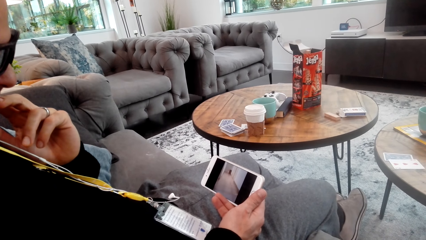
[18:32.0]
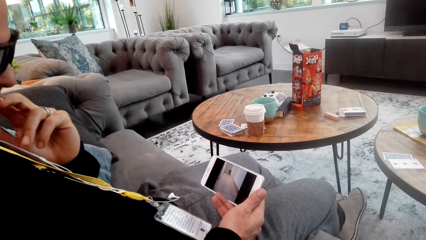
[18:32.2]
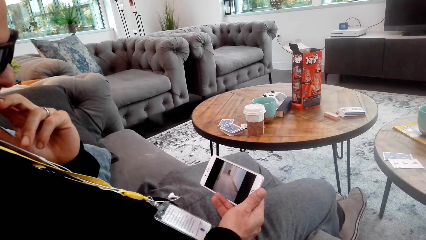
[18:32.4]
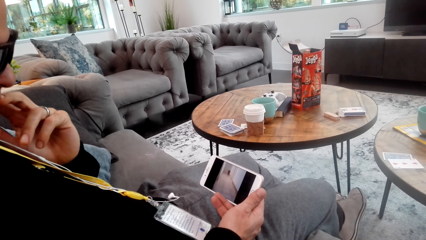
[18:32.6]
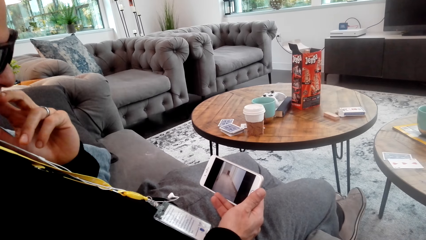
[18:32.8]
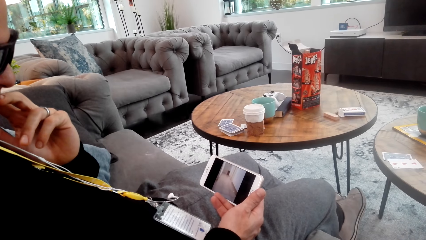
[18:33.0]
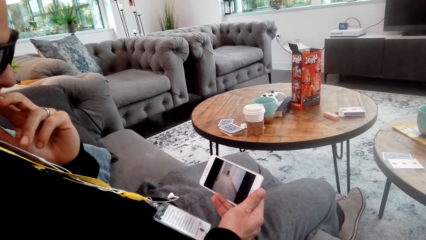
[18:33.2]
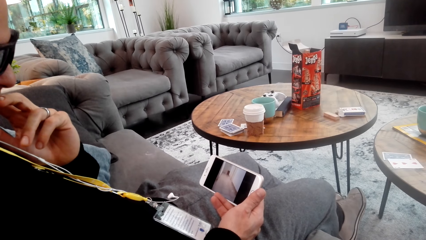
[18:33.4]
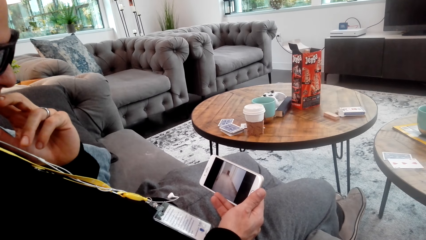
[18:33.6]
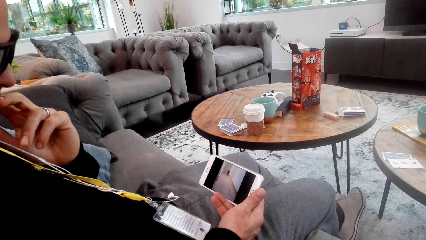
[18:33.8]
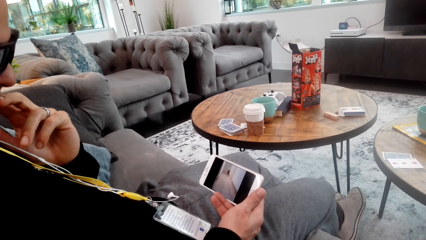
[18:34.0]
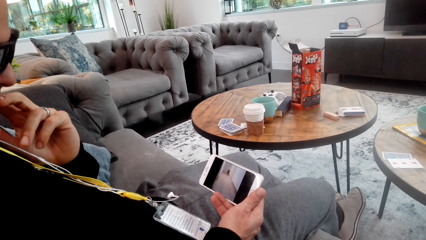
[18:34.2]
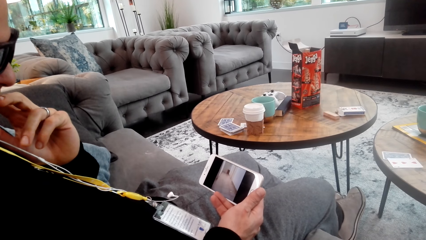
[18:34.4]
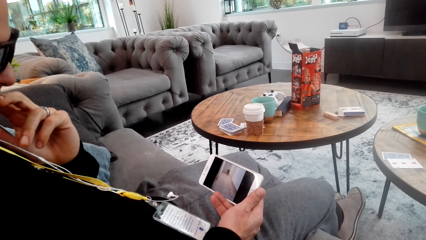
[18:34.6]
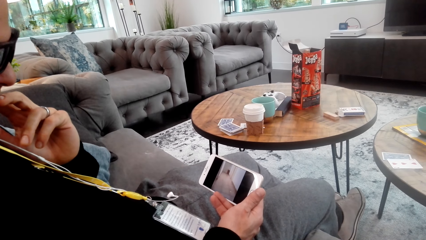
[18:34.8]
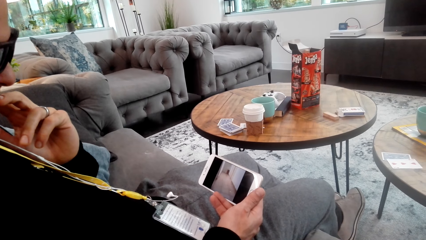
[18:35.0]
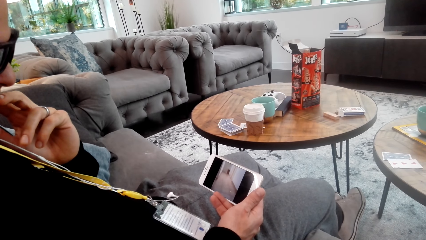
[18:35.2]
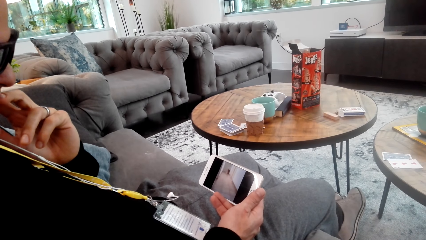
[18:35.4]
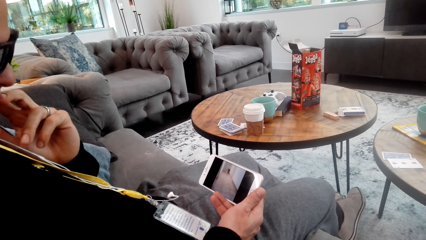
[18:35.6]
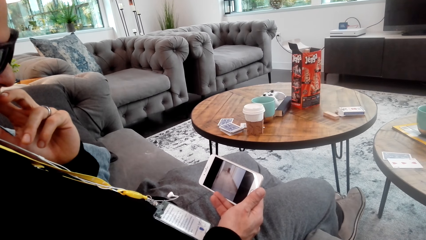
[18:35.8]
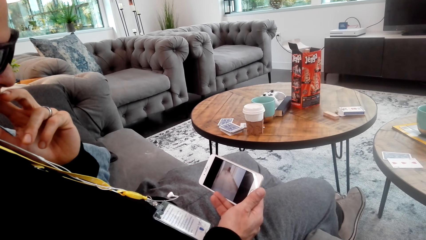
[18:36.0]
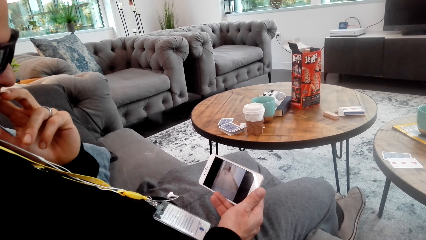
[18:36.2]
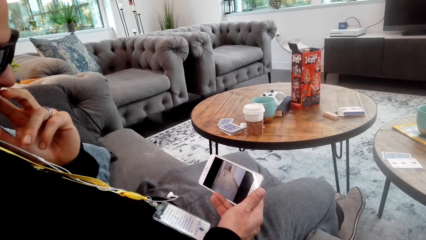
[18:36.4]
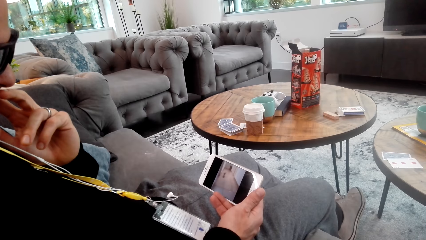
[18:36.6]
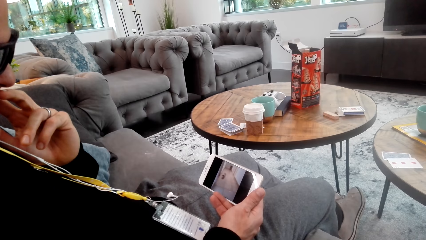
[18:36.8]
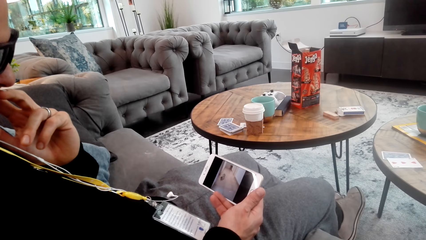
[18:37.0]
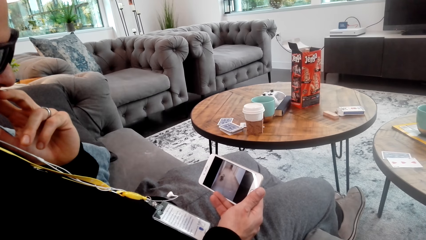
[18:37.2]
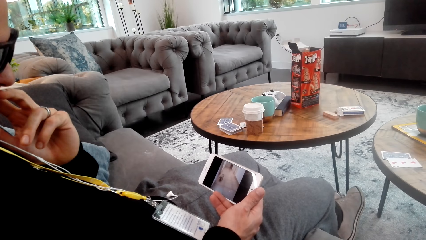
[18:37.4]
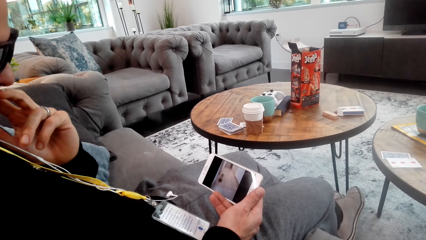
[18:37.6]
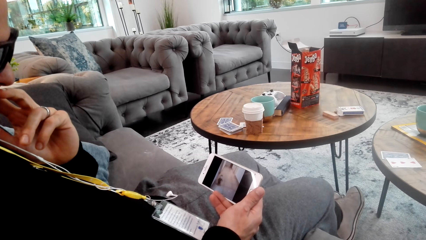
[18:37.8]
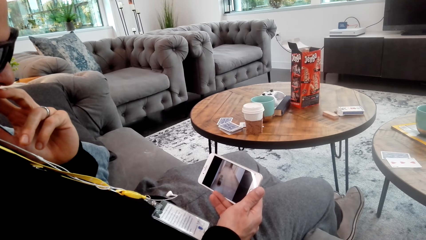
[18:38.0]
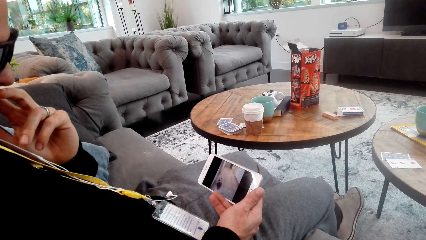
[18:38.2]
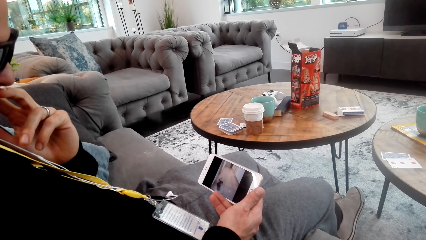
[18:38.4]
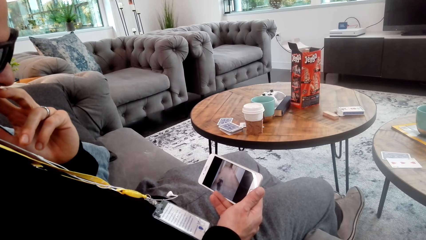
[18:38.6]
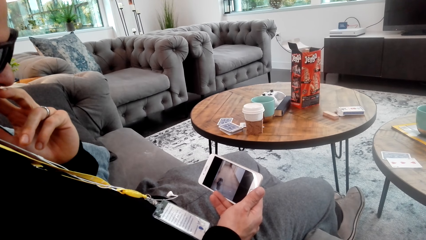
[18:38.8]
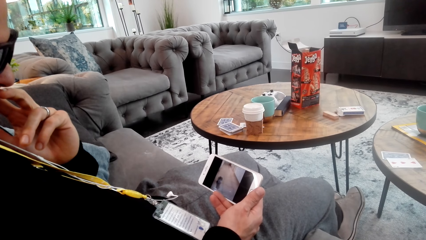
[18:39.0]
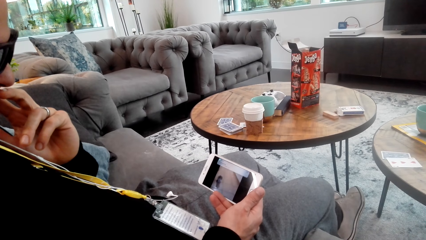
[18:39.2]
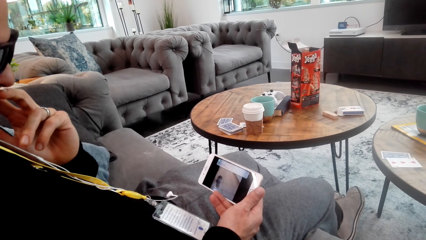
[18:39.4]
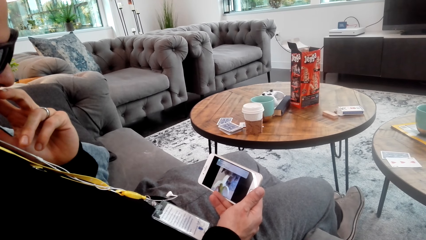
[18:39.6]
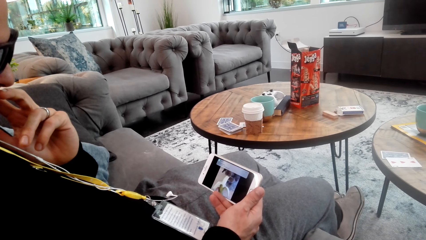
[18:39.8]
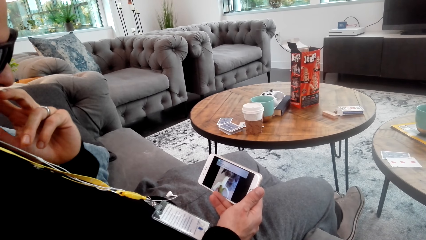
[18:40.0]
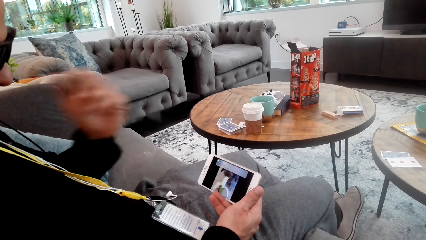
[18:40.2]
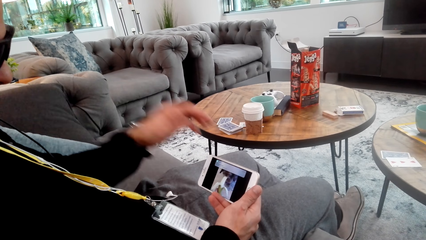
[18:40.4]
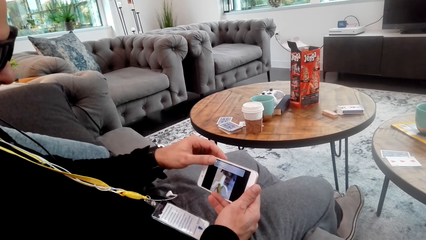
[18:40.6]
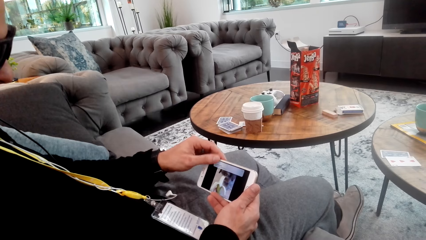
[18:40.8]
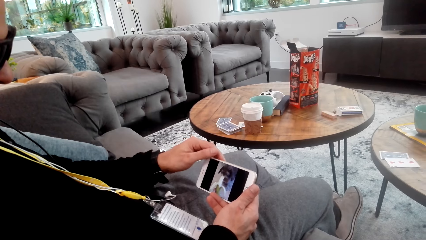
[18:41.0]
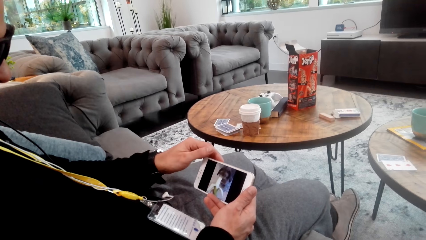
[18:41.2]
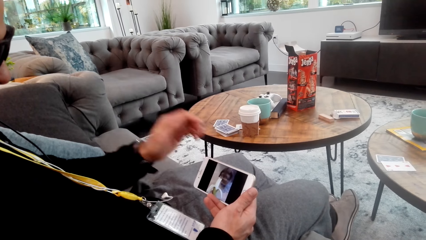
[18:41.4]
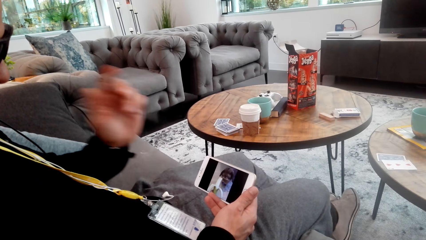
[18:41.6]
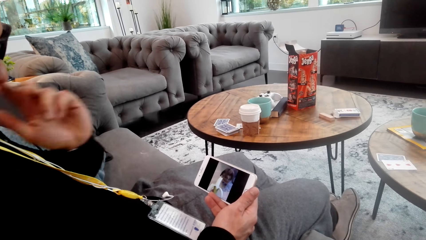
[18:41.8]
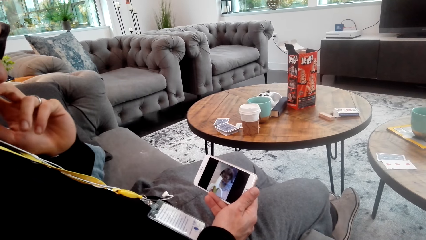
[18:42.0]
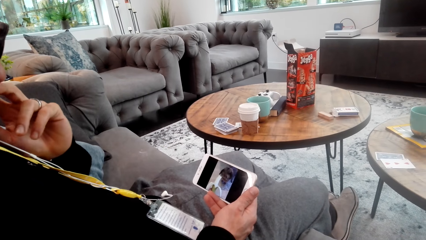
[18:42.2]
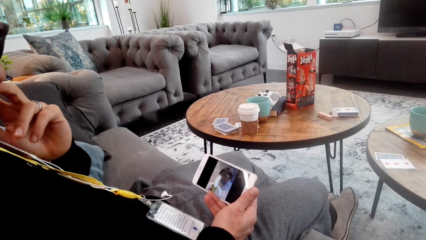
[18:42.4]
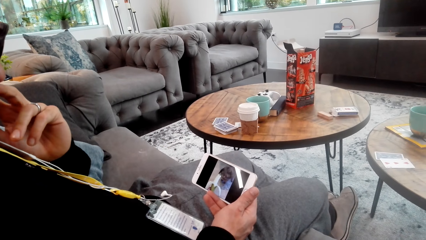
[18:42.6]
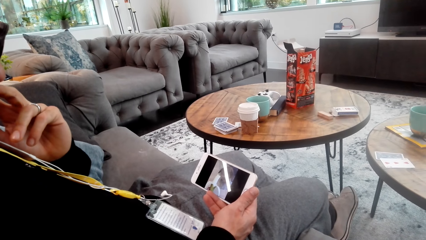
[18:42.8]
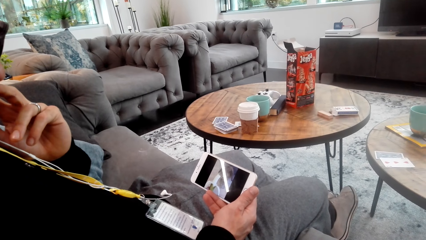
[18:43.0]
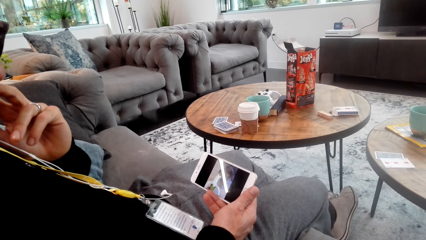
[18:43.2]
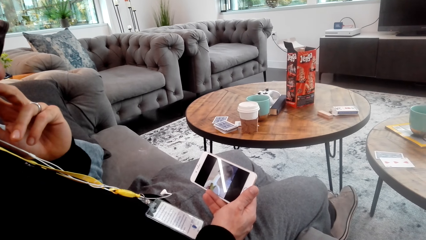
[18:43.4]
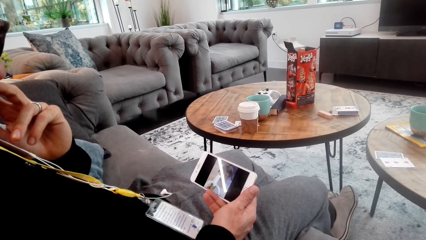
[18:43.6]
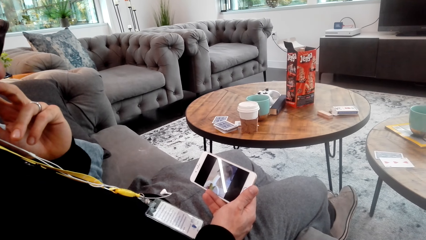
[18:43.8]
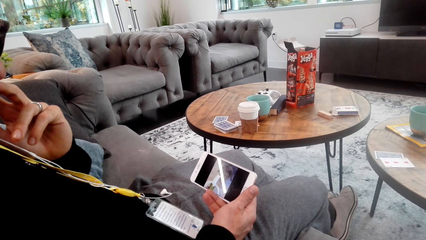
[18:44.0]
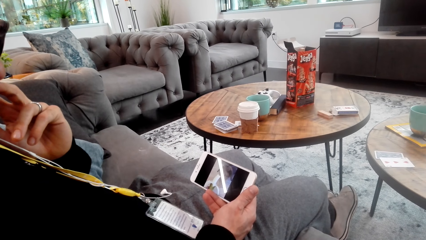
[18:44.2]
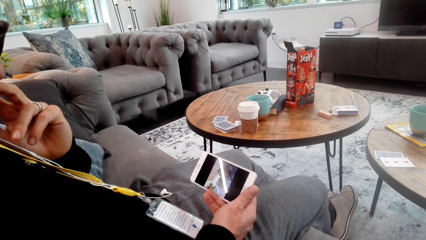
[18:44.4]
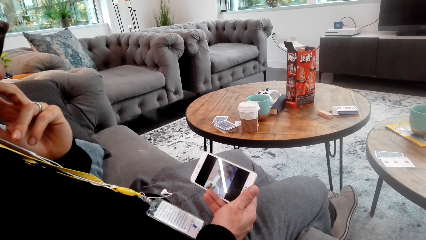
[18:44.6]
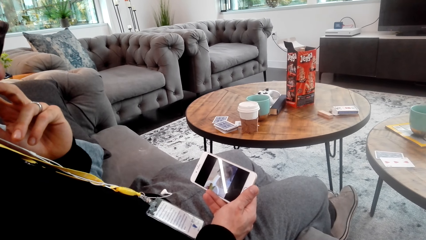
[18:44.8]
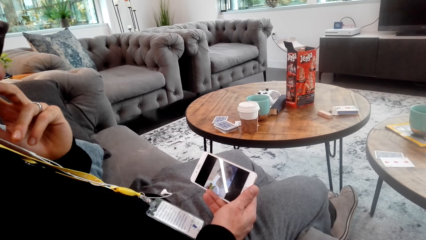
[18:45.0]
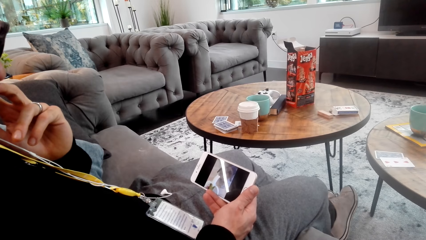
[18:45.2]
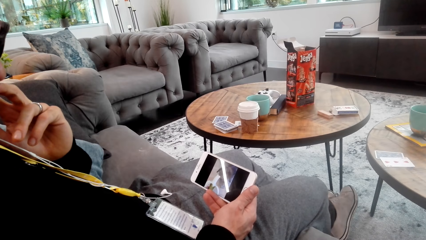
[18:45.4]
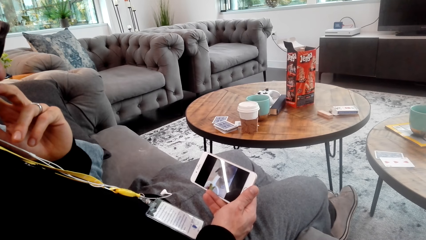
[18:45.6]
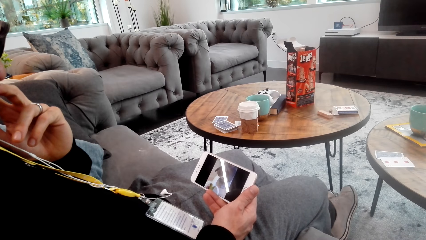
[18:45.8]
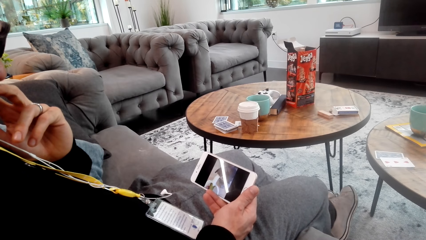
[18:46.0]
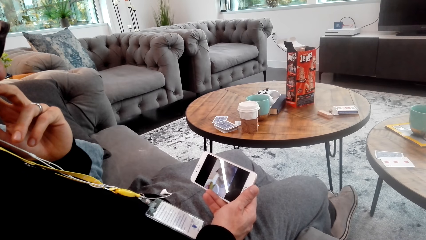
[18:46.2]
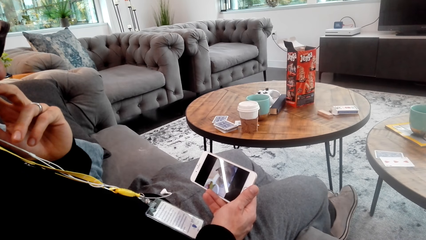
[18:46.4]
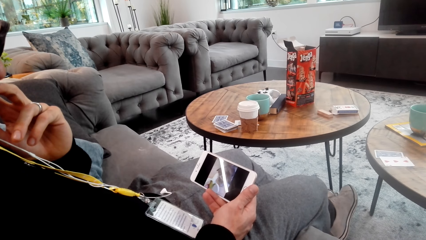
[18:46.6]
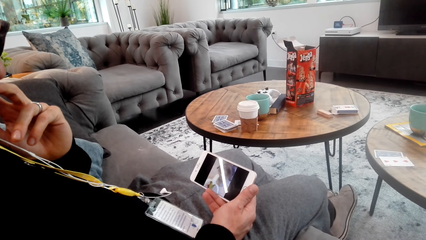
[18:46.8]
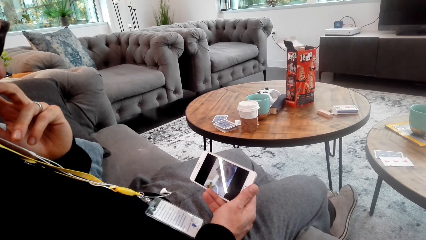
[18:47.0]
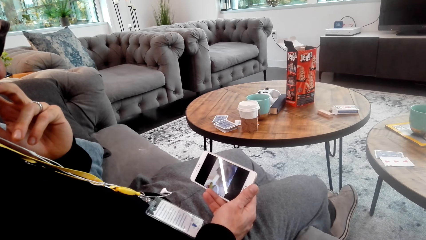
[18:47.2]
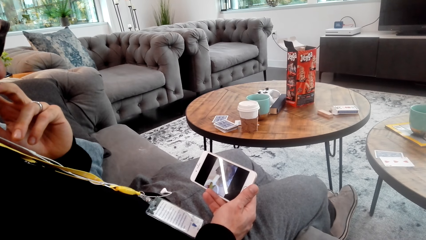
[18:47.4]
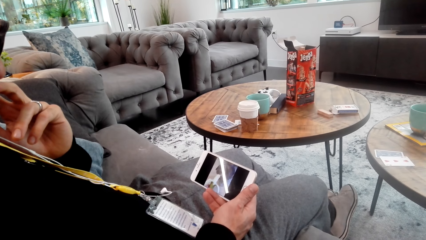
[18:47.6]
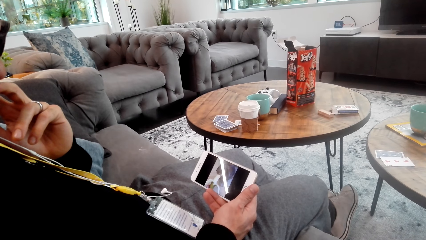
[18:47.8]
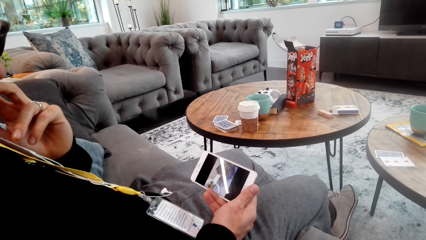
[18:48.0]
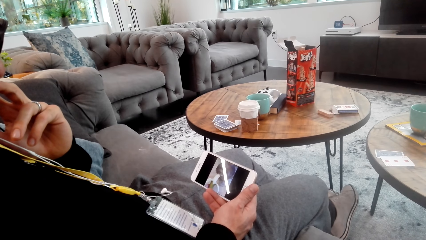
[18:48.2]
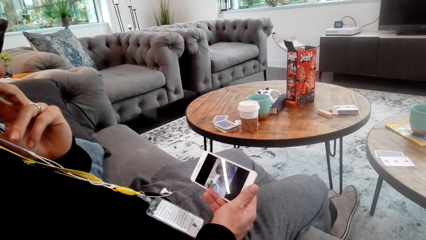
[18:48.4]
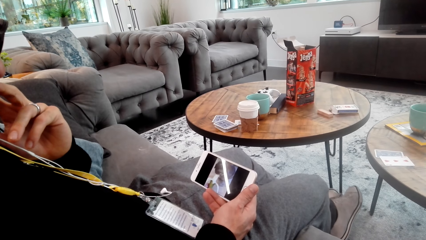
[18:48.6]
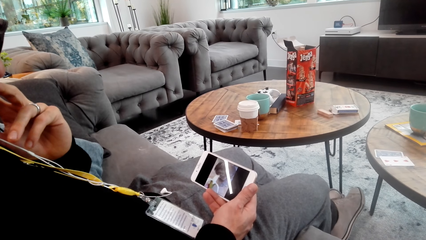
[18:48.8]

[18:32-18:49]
A man touches his phone and stares at his phone.
